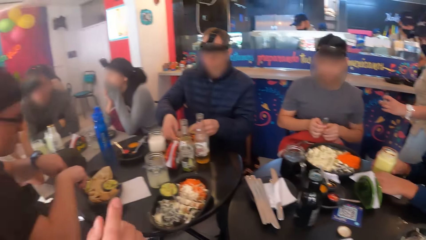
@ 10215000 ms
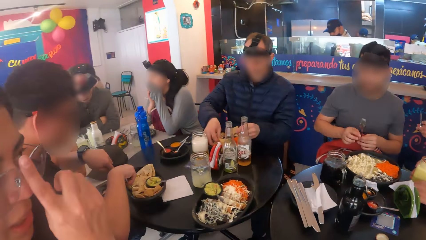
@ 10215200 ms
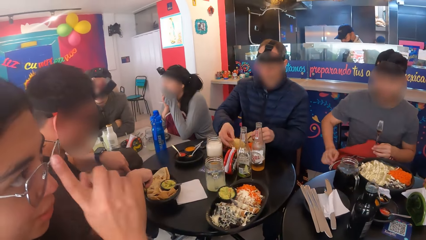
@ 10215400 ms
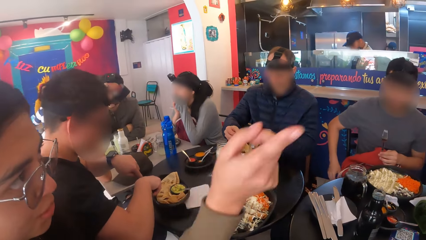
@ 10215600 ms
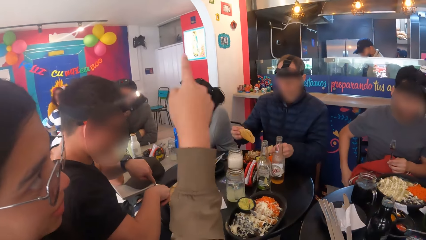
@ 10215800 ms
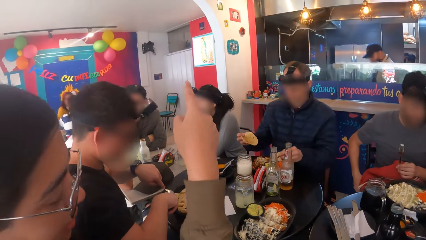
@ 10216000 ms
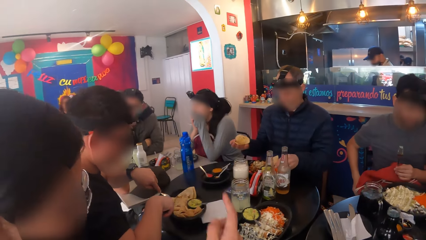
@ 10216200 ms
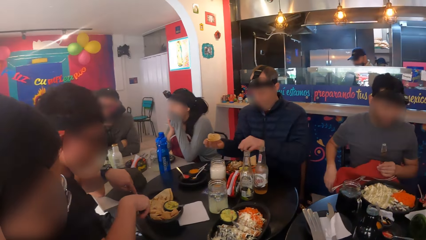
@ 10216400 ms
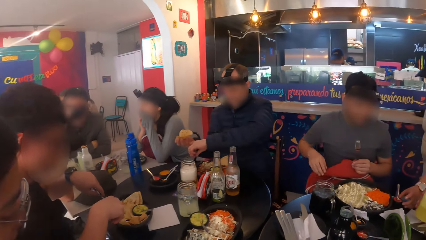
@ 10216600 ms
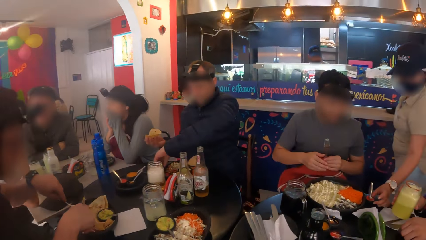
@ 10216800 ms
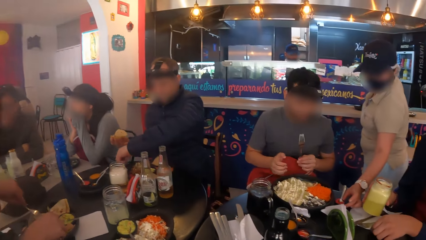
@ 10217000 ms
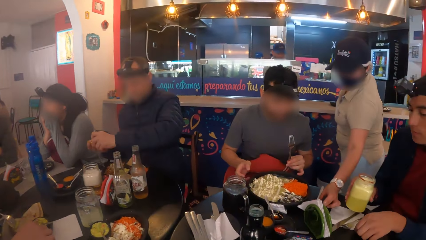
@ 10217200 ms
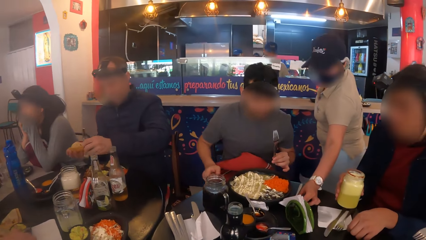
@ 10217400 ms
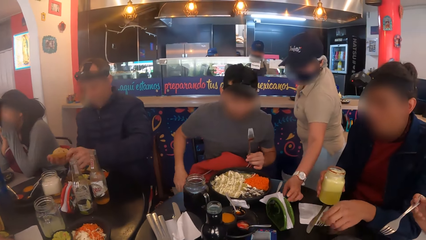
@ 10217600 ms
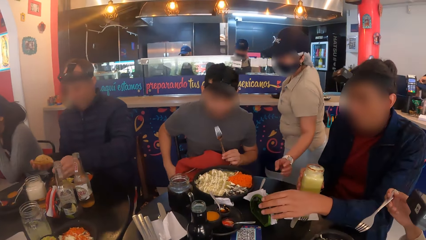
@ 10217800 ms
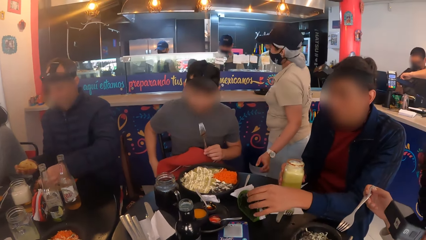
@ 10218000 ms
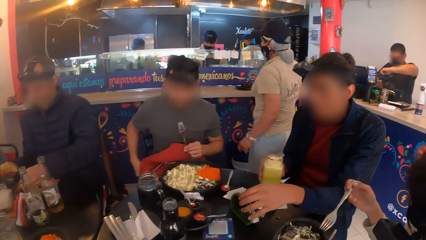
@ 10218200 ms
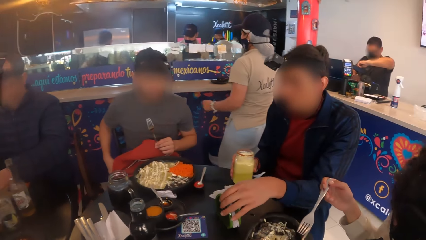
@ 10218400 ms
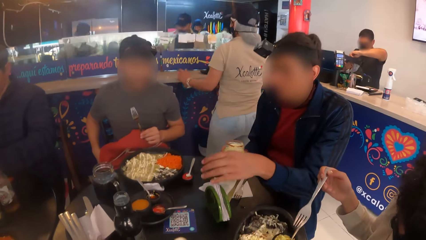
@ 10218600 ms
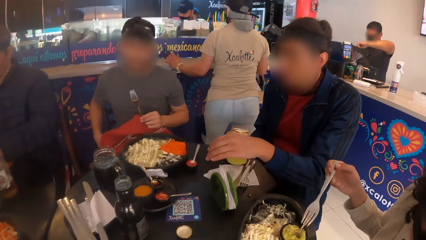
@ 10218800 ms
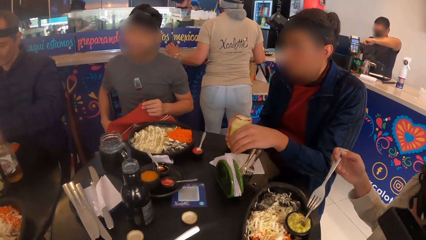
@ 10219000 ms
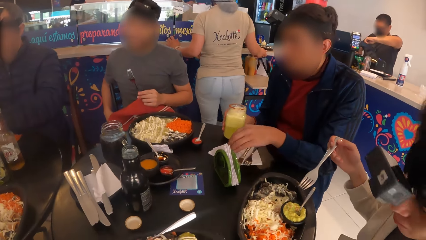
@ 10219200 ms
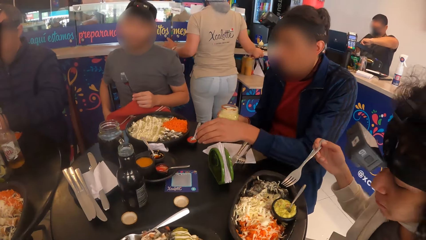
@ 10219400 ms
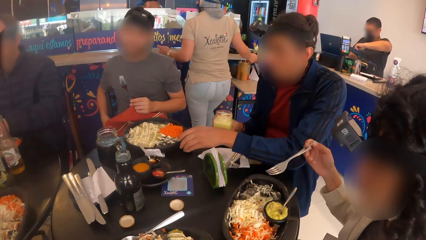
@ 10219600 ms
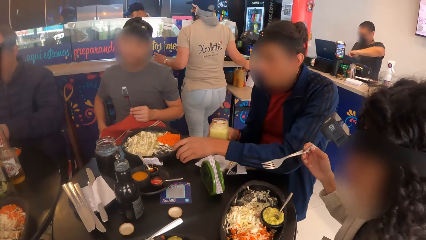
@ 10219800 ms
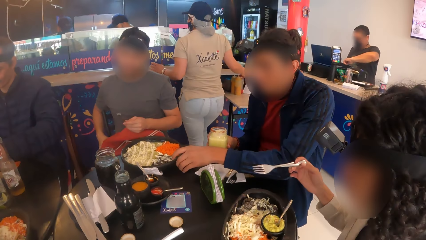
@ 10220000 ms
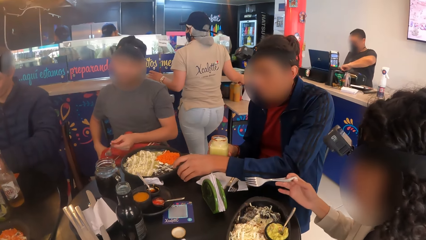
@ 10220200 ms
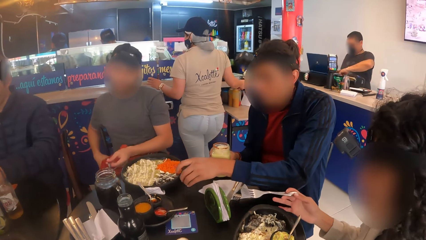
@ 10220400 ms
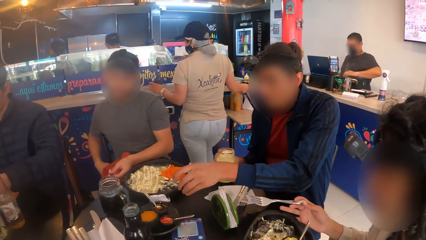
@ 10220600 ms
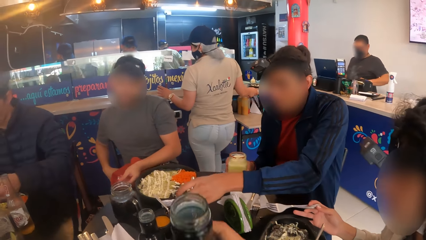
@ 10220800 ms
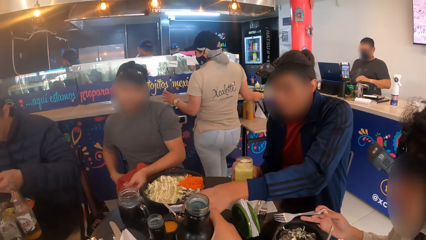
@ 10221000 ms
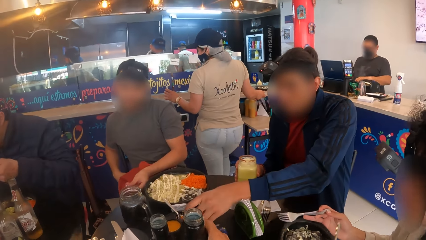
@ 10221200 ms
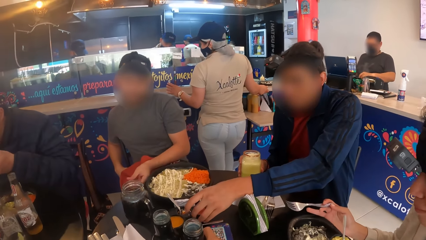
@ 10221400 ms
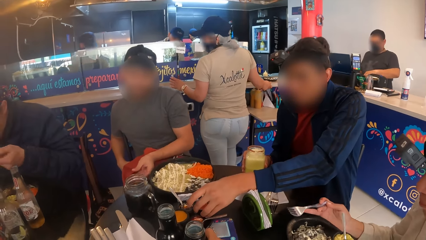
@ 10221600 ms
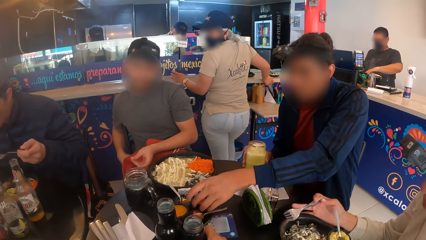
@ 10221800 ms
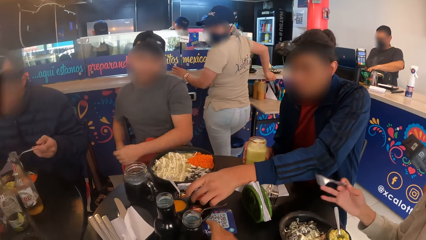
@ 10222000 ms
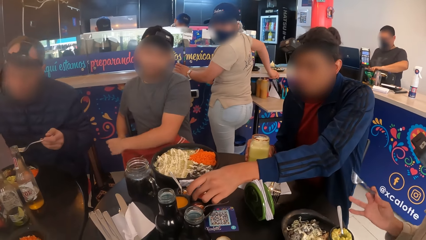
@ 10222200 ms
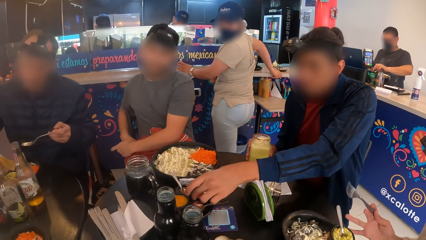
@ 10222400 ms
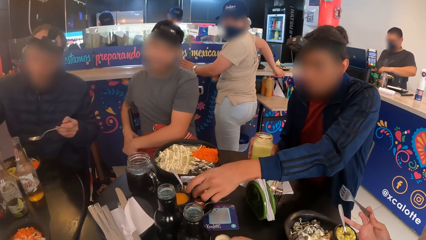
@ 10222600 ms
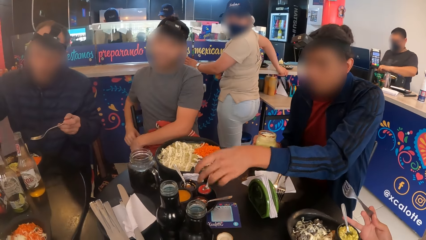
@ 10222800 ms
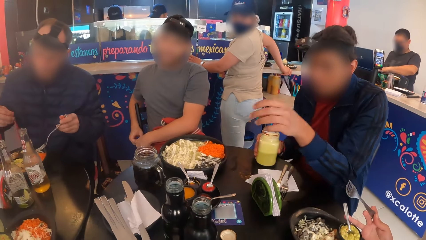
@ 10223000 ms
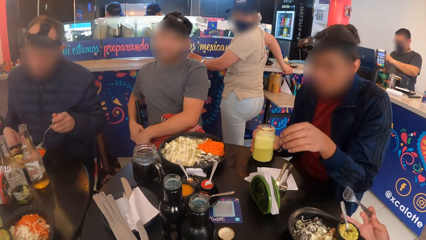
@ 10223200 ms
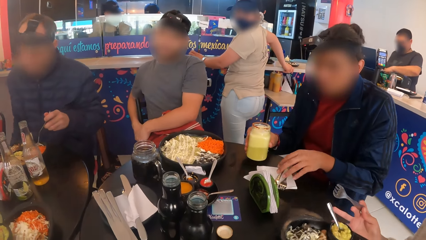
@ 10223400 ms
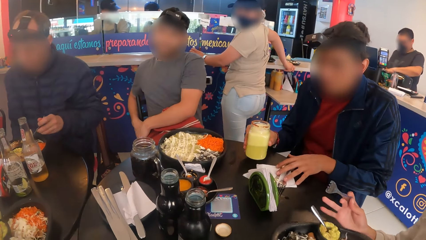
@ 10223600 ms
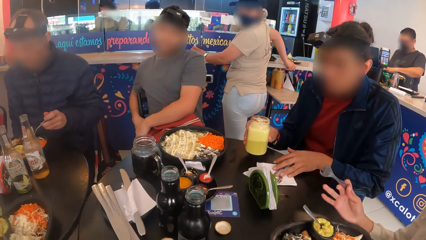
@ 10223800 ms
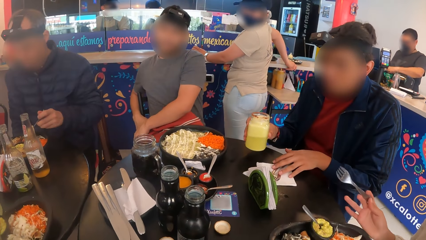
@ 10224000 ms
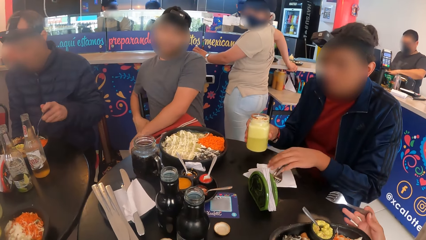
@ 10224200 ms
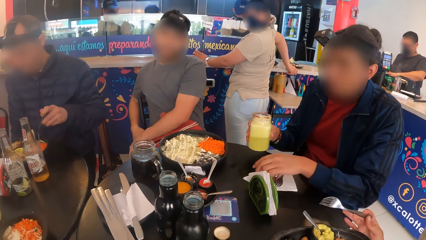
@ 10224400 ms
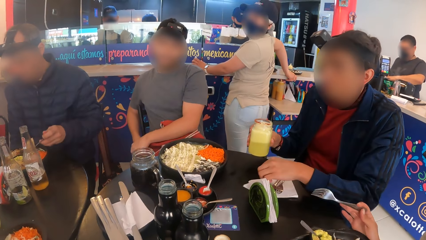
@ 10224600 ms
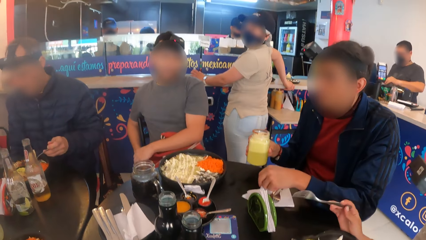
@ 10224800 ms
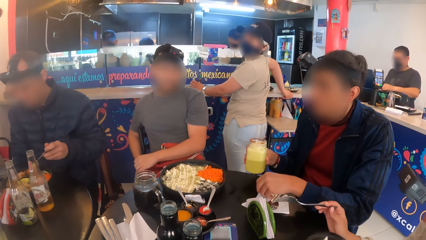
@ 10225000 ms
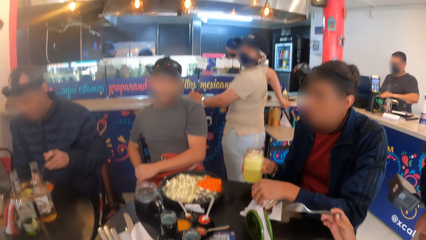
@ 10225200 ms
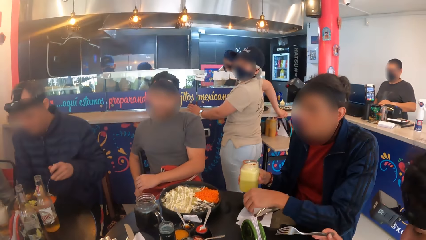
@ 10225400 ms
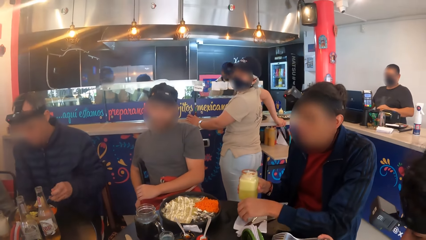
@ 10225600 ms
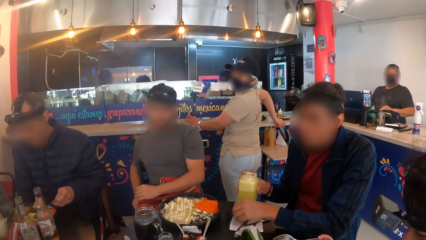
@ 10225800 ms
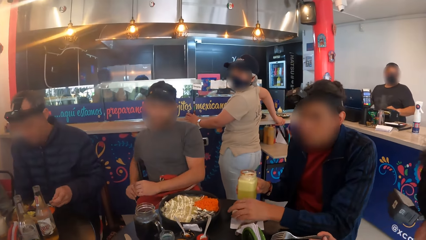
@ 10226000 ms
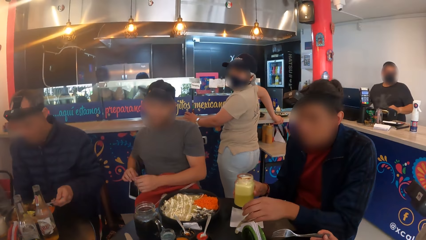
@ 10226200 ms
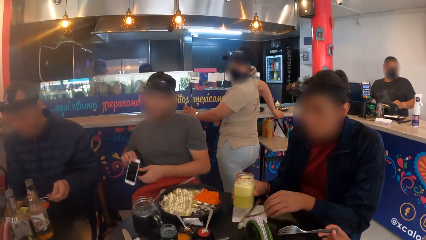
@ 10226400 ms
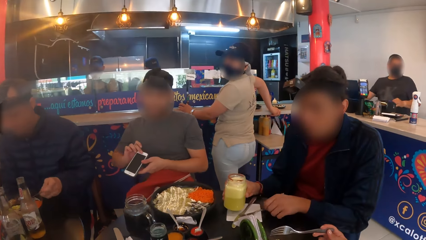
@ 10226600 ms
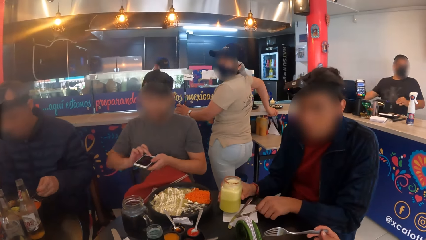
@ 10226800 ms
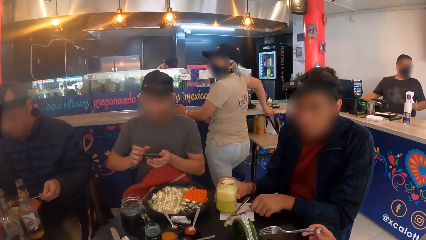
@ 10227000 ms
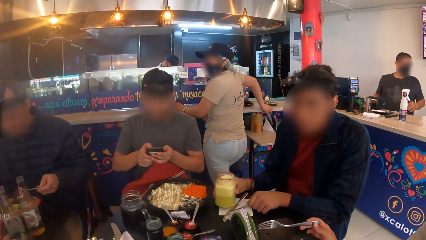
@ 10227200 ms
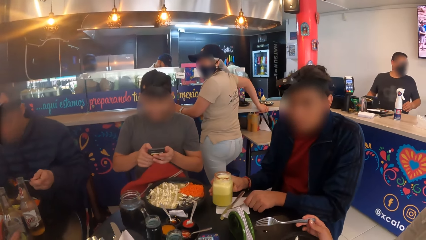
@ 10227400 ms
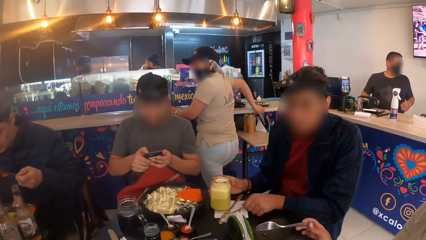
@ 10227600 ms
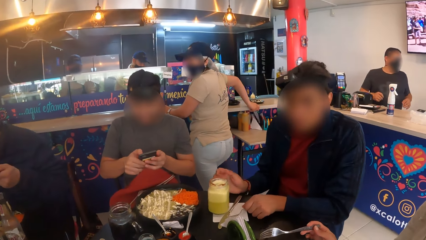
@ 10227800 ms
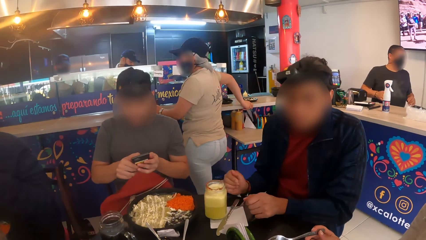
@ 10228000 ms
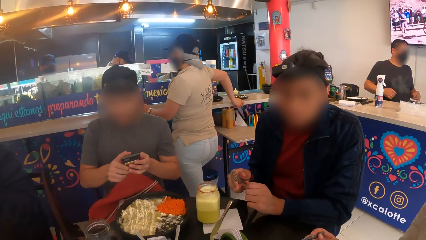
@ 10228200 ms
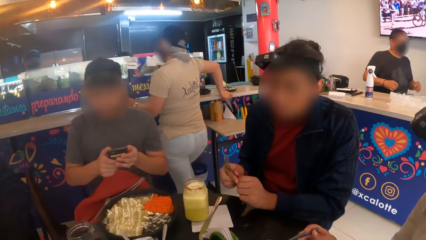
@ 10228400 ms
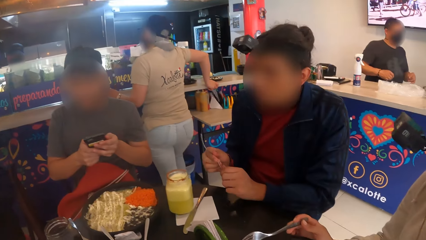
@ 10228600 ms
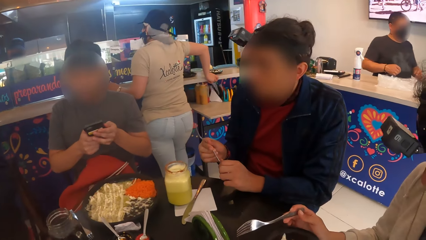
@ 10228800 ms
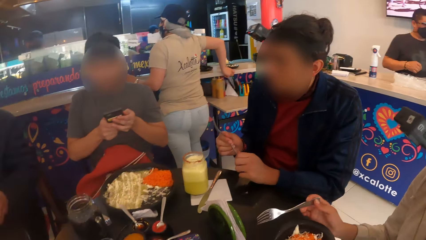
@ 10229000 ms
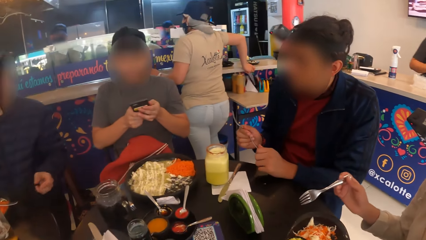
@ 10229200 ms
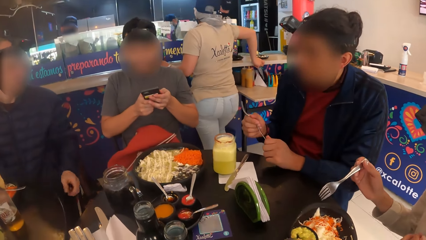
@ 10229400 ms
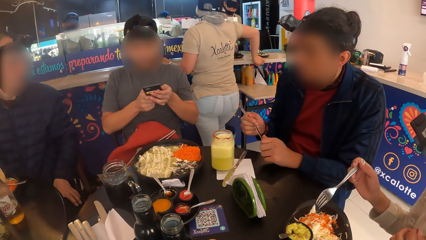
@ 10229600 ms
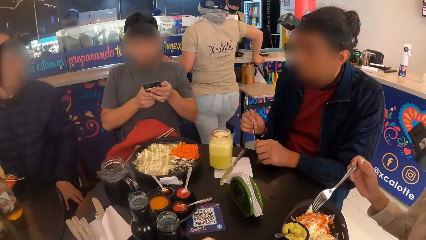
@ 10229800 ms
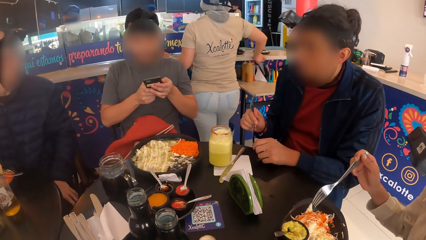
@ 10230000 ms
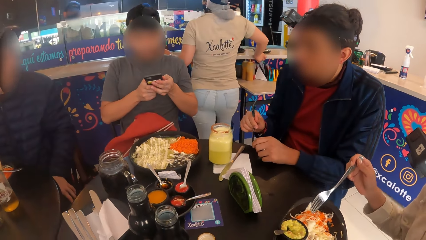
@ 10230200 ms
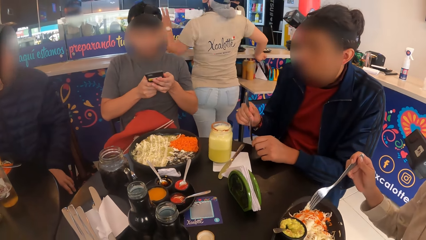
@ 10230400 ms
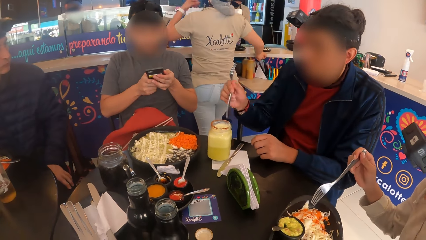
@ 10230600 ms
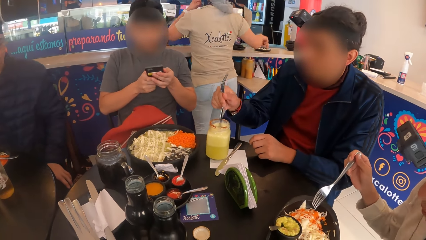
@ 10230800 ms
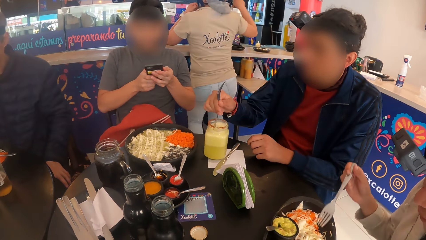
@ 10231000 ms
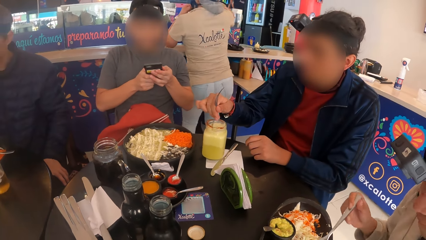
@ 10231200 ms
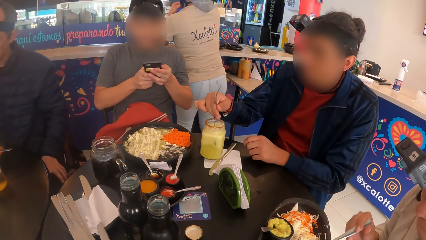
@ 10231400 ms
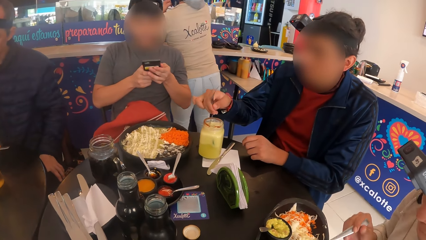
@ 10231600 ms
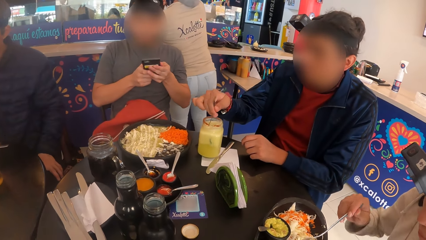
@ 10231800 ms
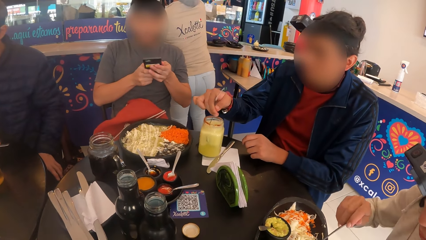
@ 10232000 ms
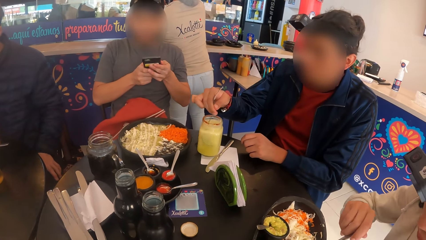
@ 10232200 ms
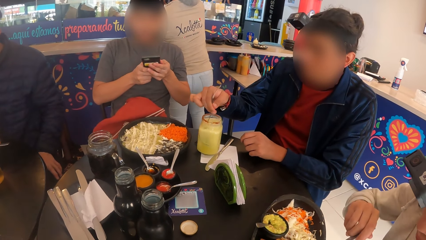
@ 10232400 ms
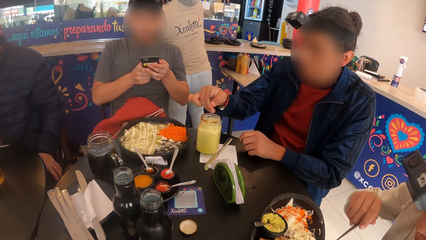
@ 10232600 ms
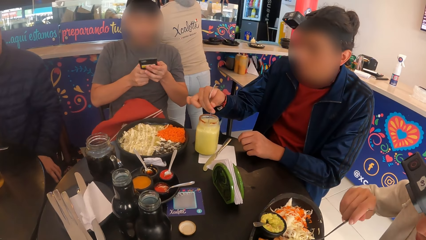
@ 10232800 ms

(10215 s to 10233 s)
The man passes the fork from his right hand to his left hand. Another man picks up a tortilla bread from the plate of food in front of him on the table with his right hand. The woman gesticulates with her right hand. The waitress places a container of sauce with a spoon on the table with her left hand. The second man picks up a fork from the table with his left hand. A third man shifts the serviette on the table with his left hand, shifts a serviette stand on the table with his left hand, and carries the sauce container and spoon from the table with his left hand. The first man places the fork in his left hand on the table. The third man places the sauce container and spoon on the table with his left hand. The camera wearer places a glass of water on the table with her right hand. The second man drops the snack in his right hand on the table and stirs some ranch dressing in the plate in front of him on the table with the fork in his left hand. The third man shifts the serviette on the table with his left hand. The first man picks up a phone from his pant pocket with his right hand and passes the phone from his right hand to his left hand. The third man places the jar of juice in his right hand on the table. The second man scoops some ranch dressing from the plate of ranch dressing in front of him on the table with the fork in his left hand. The third man picks up a fork from the table with his left hand. The first man operates the phone in his left hand with his right hand. The second man puts the fork of ranch dressing in his left hand in his mouth. The third man passes the fork from his left hand to his right hand, cleans the fork in his right hand with his left hand, and stirs the juice in the jar of juice with the fork in his right hand. Another woman stirs the salad in the plate of salad in front of her on the table with the fork in her right hand.
